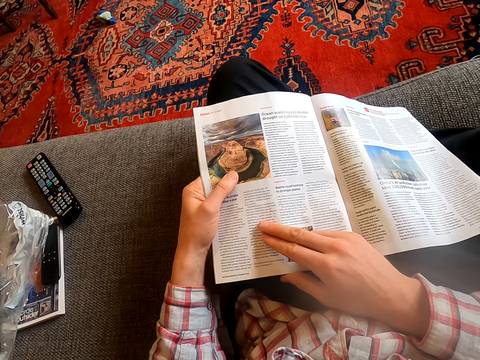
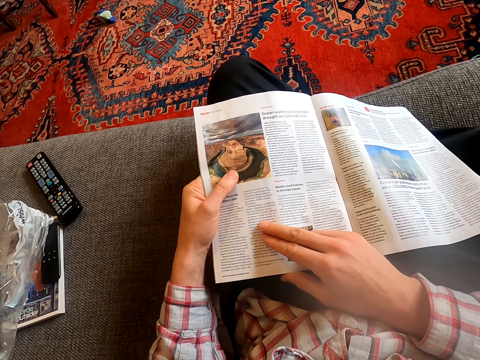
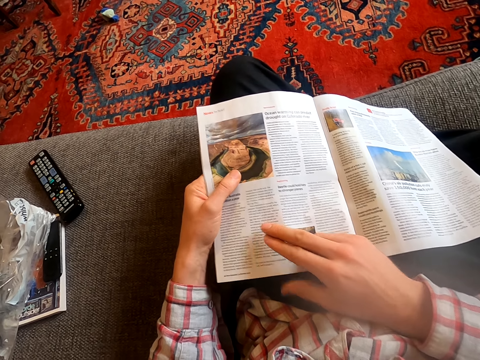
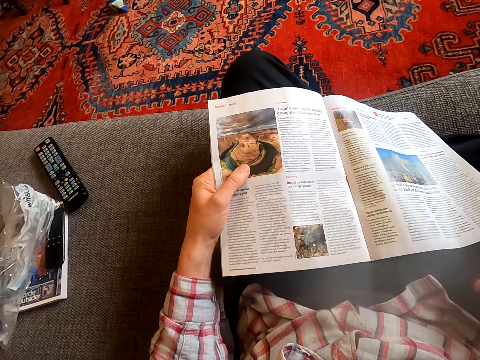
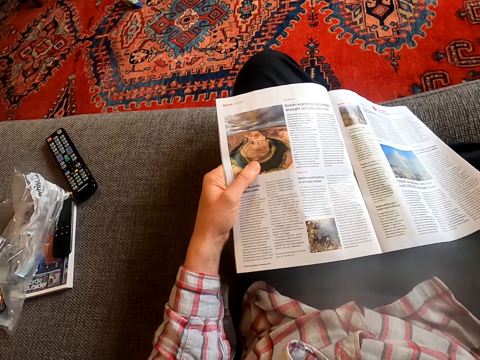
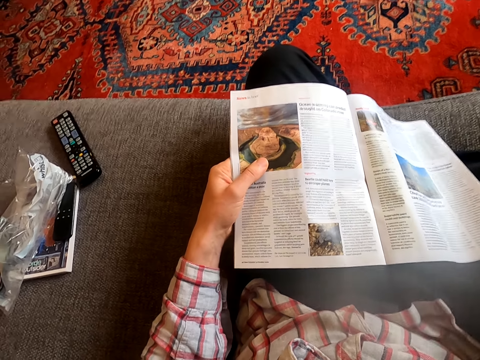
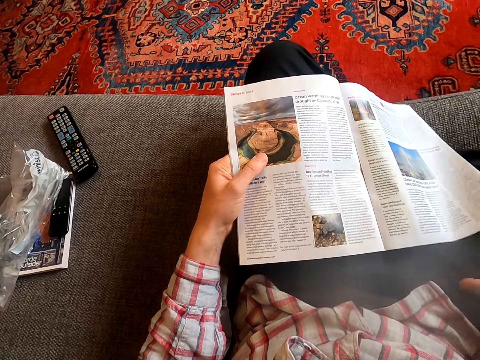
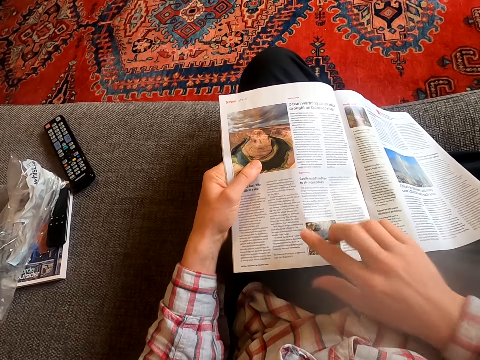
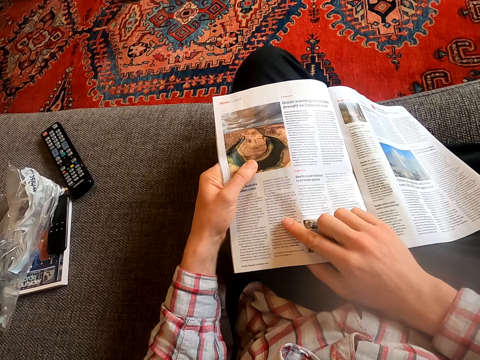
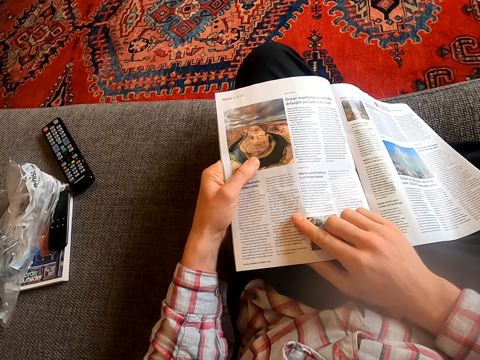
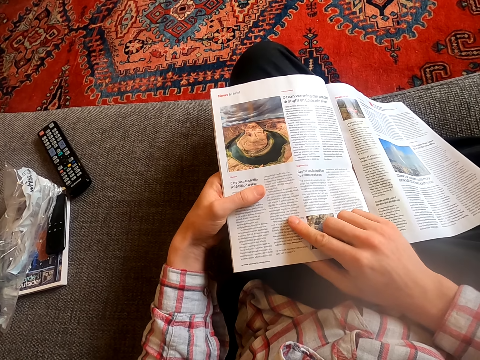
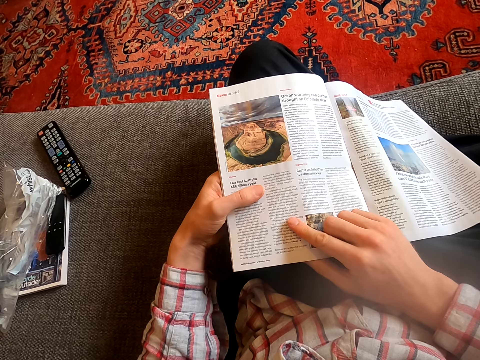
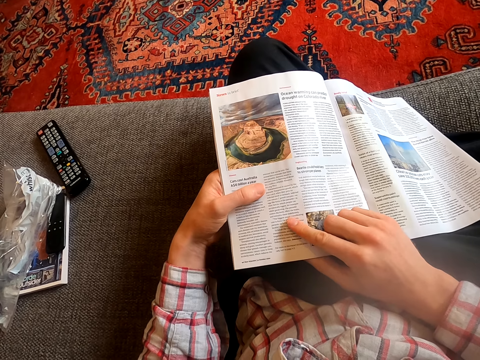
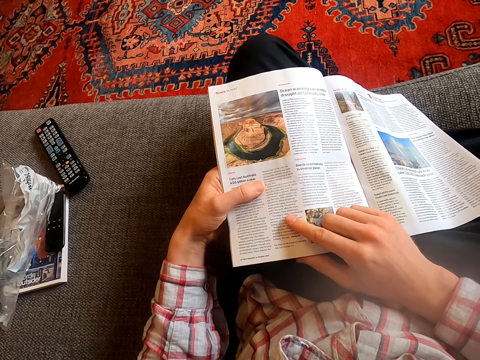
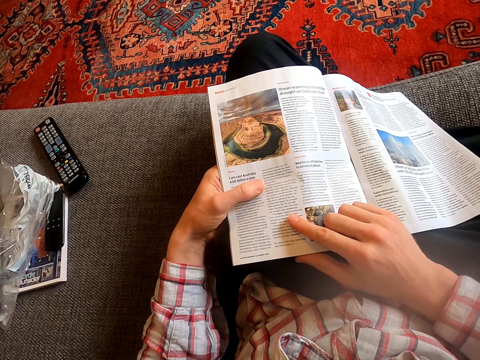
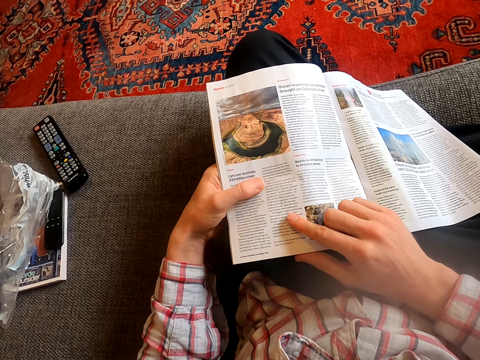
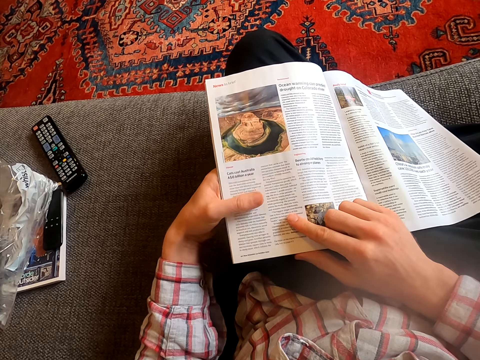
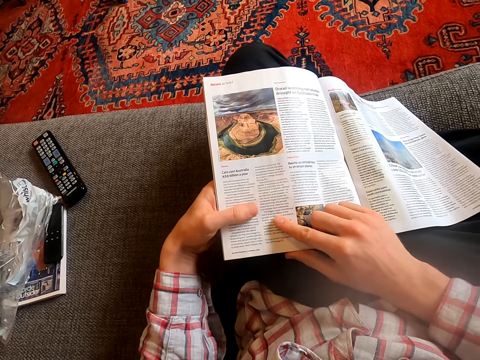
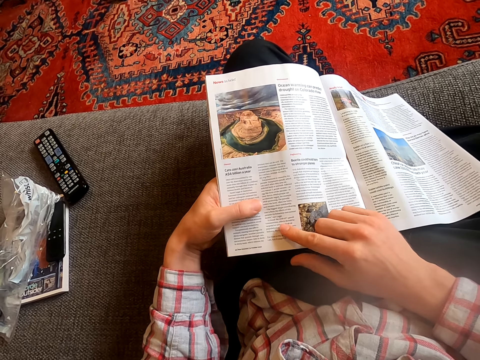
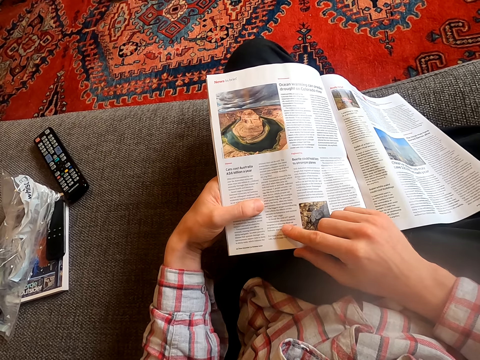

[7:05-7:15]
The camera wearer moves the right hand. They point at the magazine. They place the hand on the magazine.

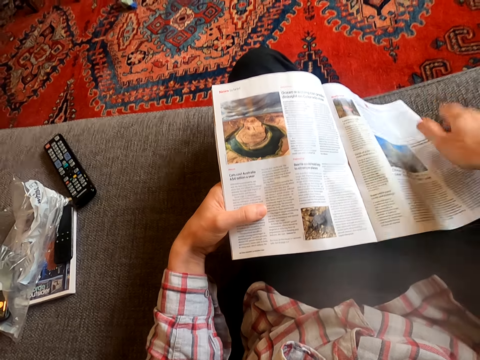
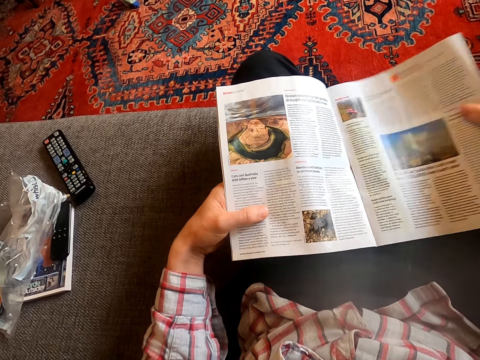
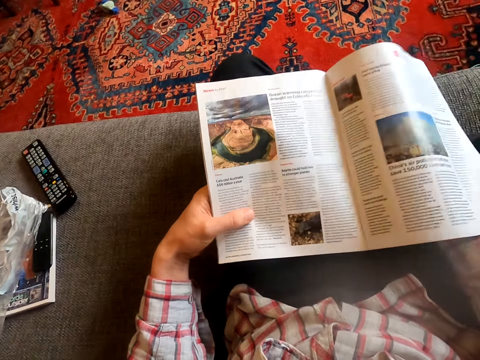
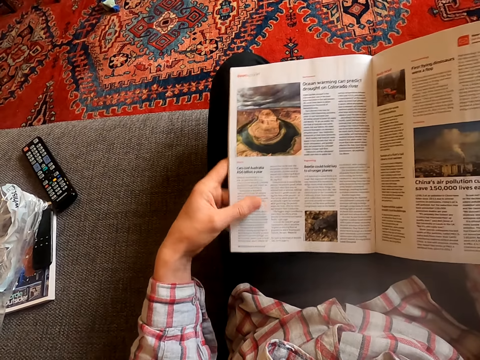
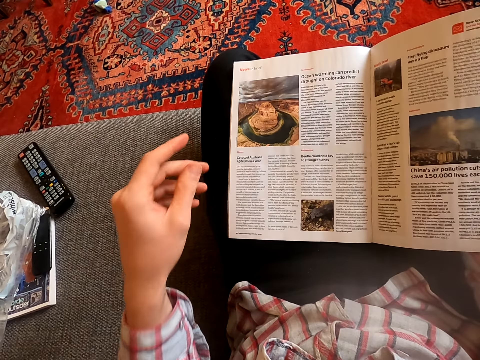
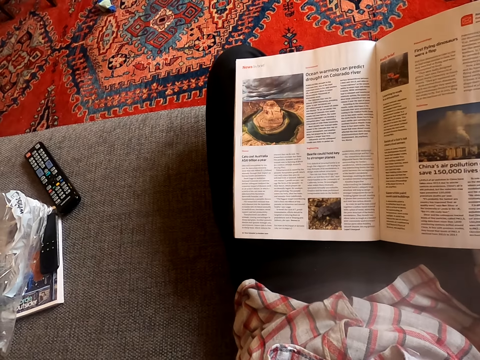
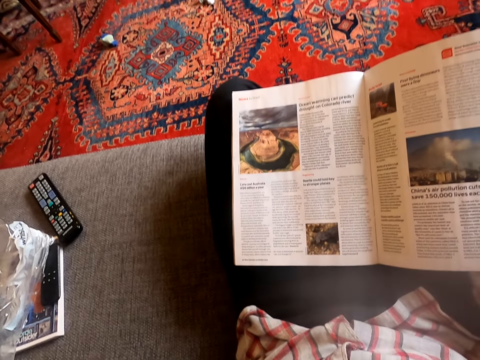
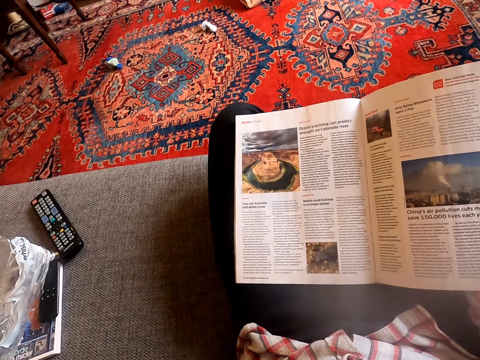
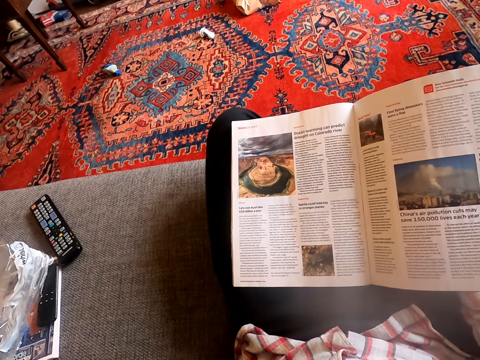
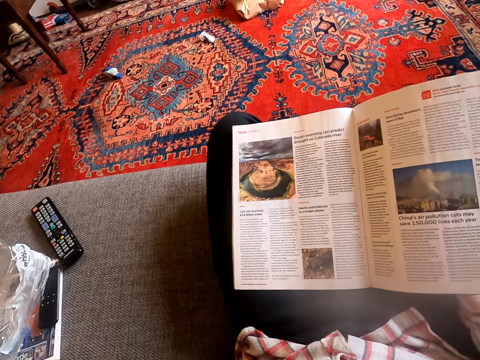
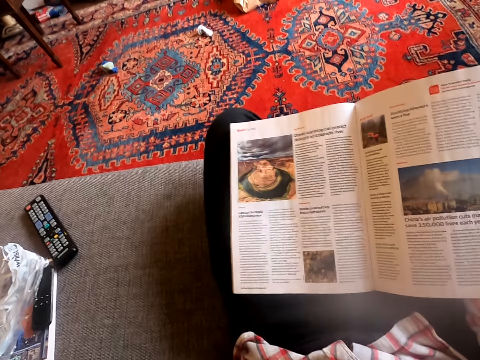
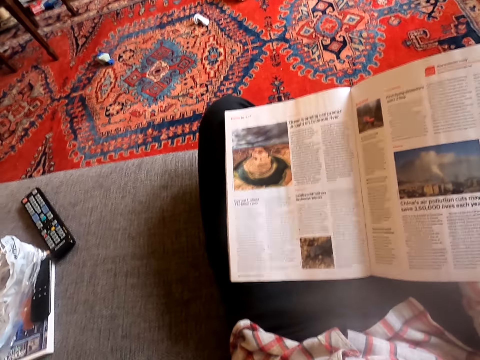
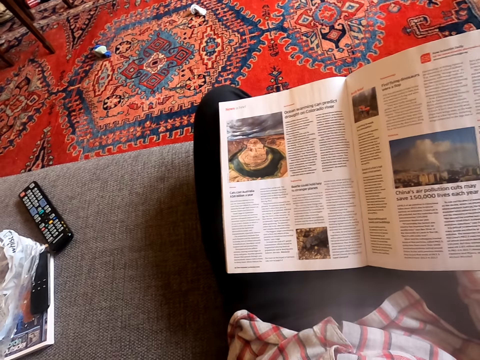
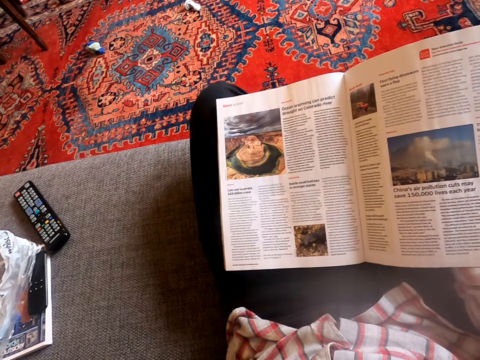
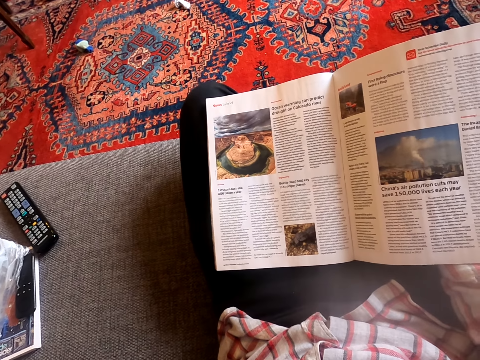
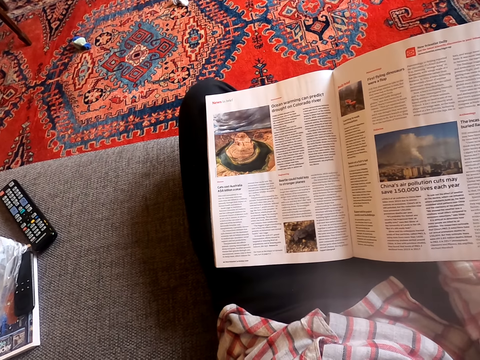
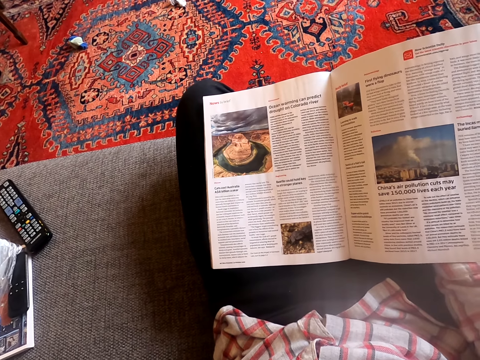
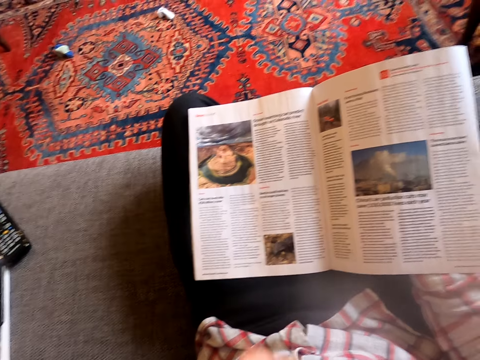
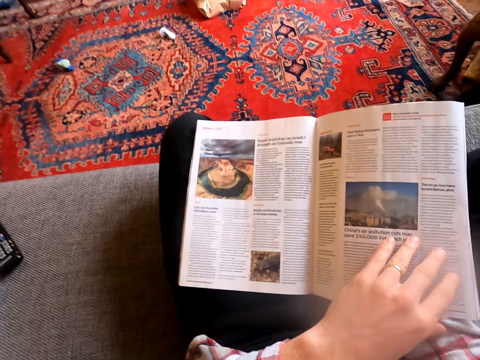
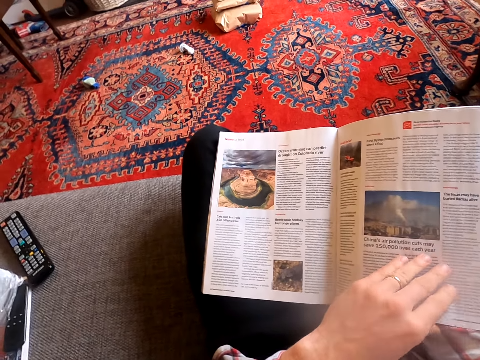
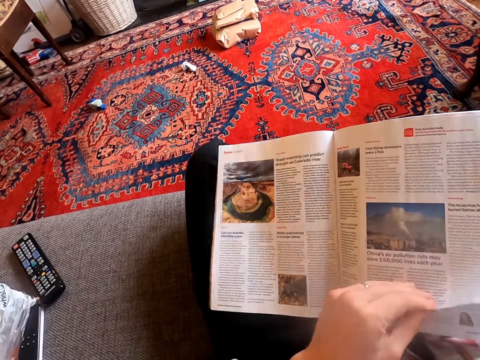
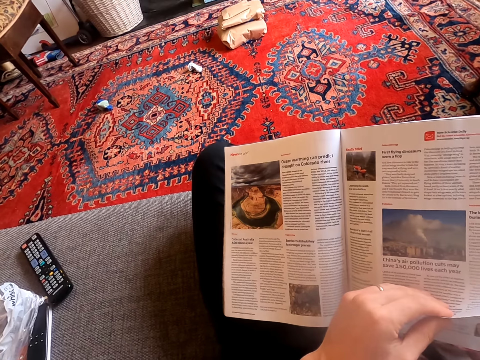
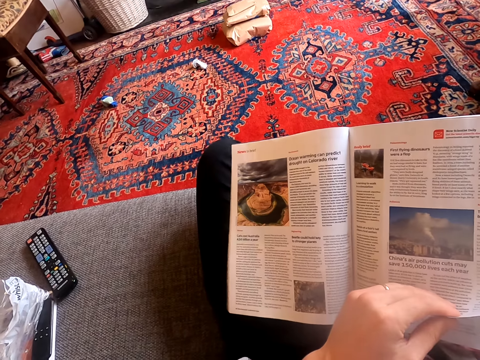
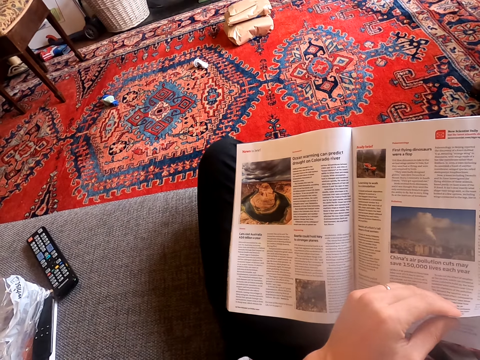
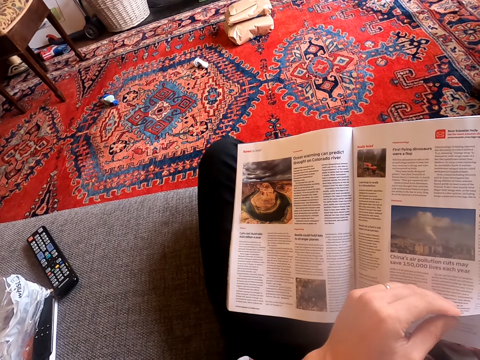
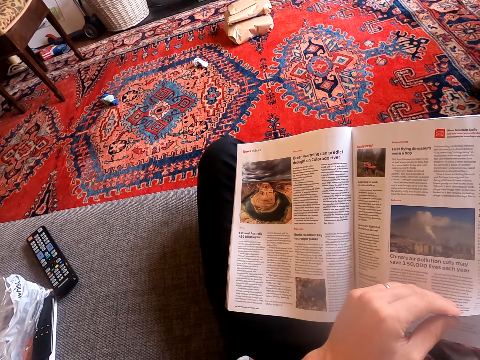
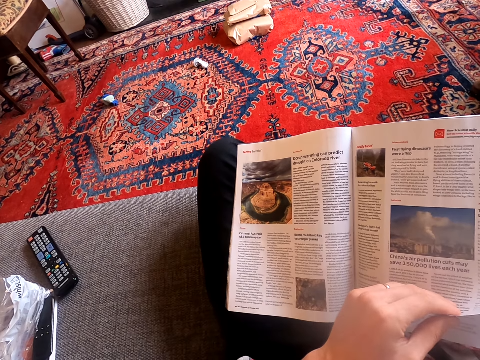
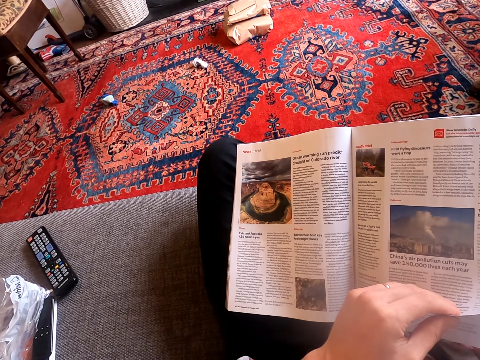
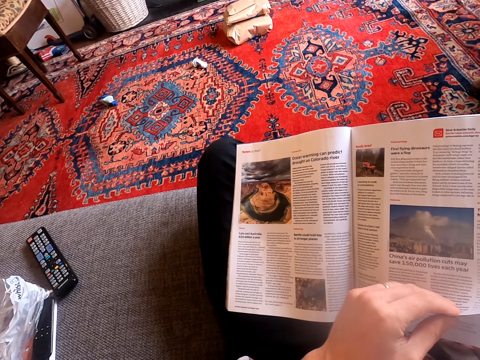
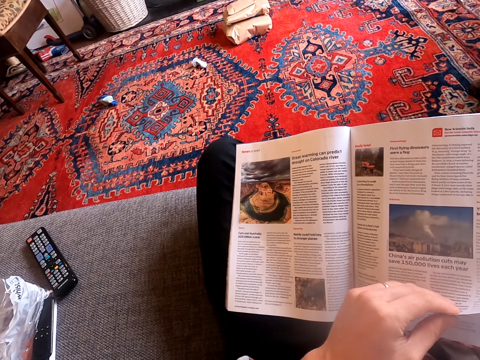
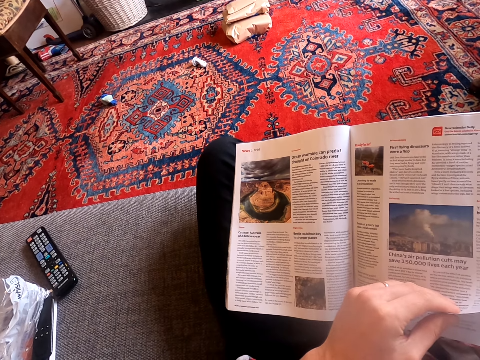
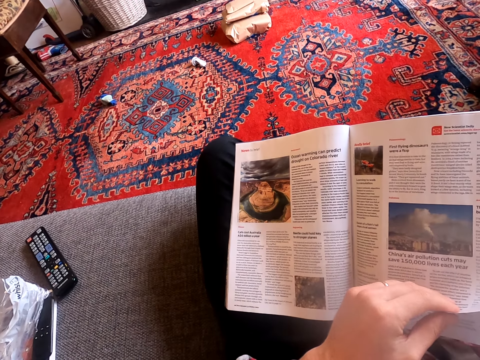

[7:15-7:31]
The camera wearer holds the magazine with the right hand and lifts the magazine. They move the left hand and lift the hand. They cough. They drop the hand. They hold a magazine leaf with the left hand. They read the magazine. They touch the page.
